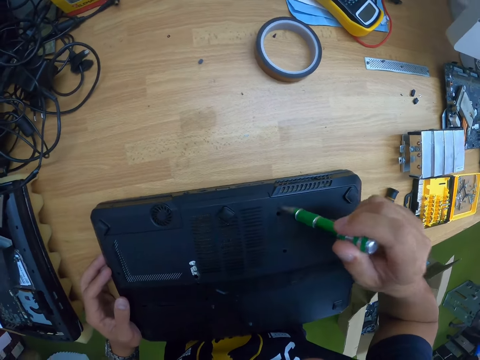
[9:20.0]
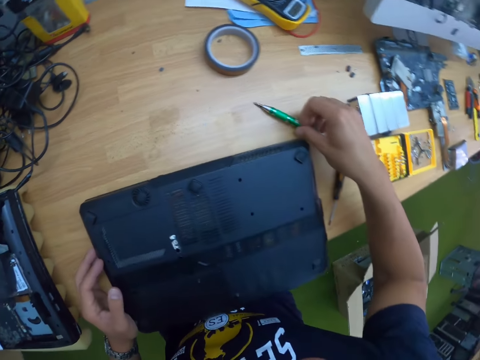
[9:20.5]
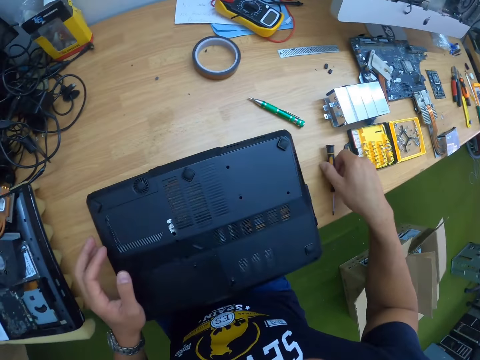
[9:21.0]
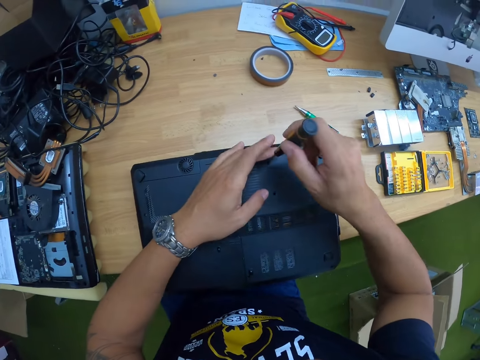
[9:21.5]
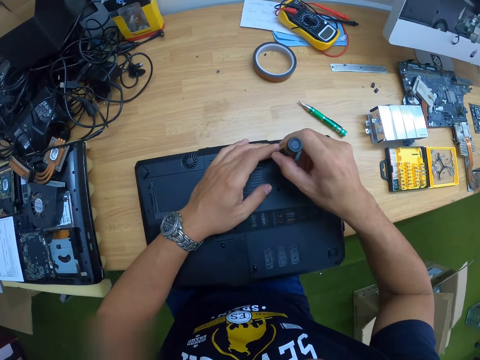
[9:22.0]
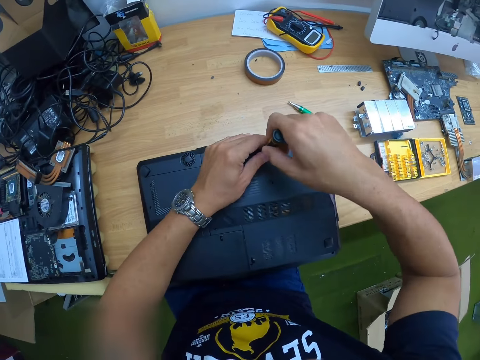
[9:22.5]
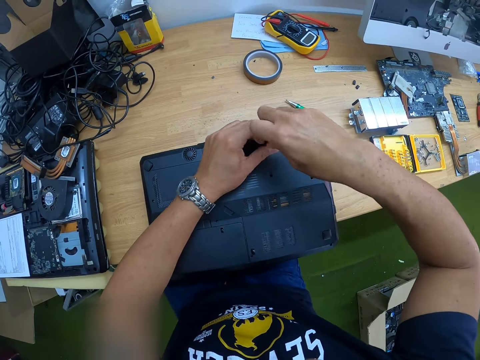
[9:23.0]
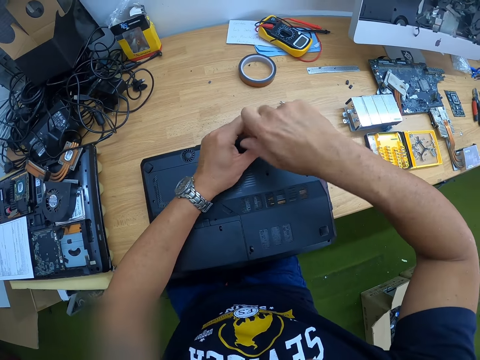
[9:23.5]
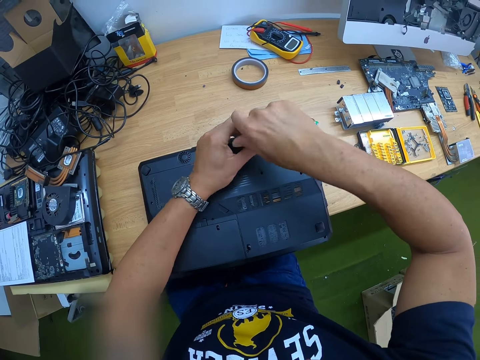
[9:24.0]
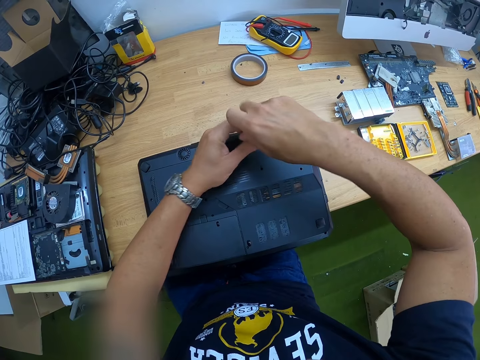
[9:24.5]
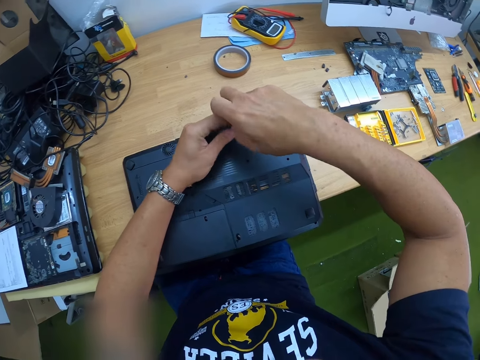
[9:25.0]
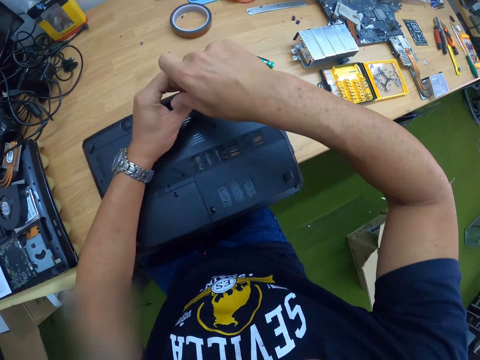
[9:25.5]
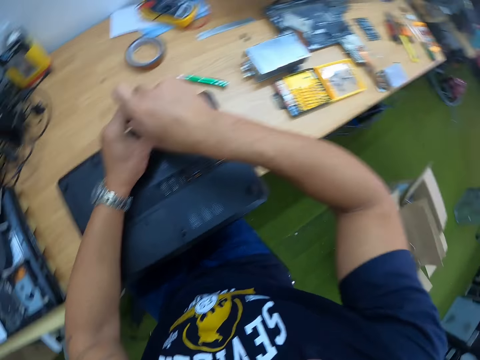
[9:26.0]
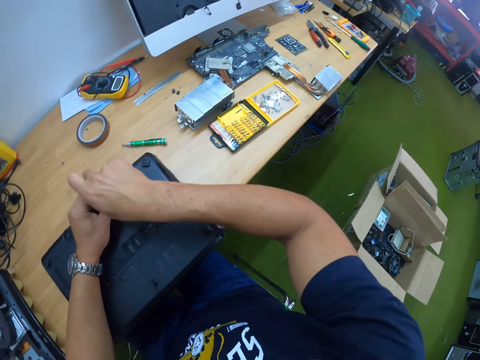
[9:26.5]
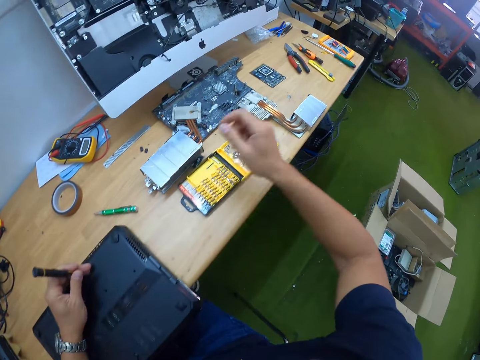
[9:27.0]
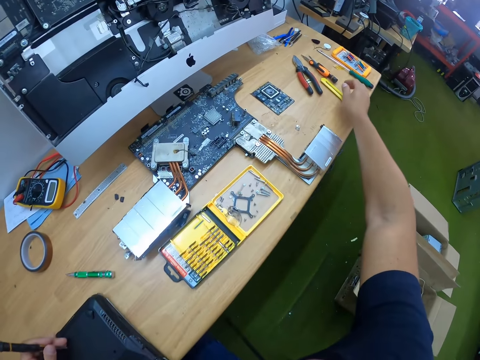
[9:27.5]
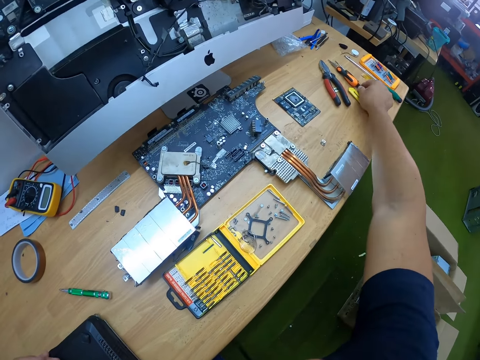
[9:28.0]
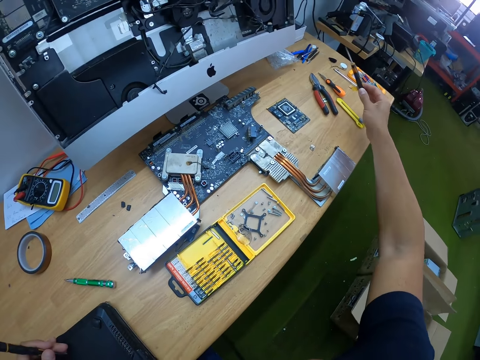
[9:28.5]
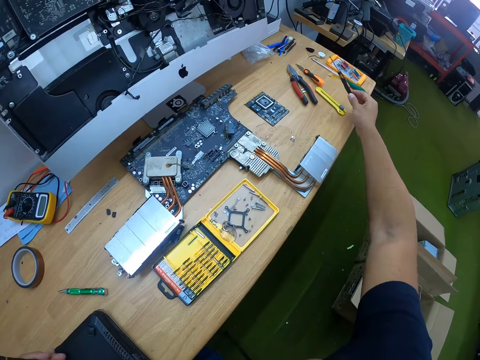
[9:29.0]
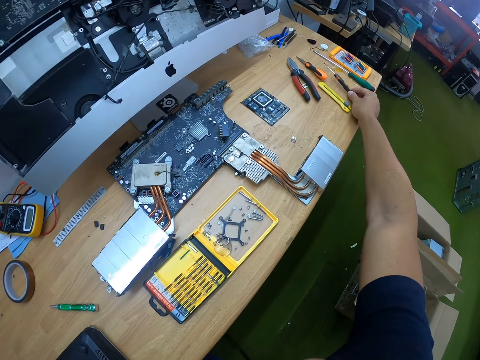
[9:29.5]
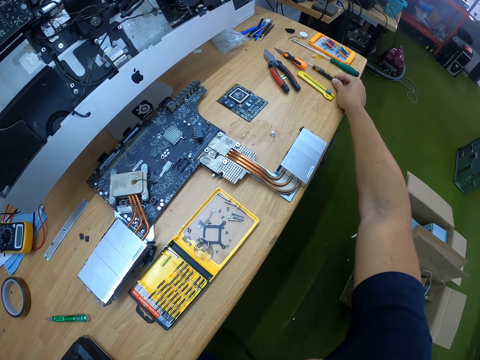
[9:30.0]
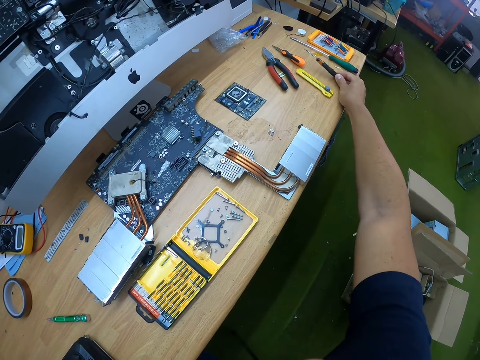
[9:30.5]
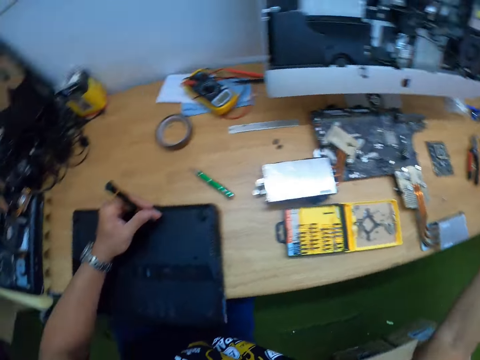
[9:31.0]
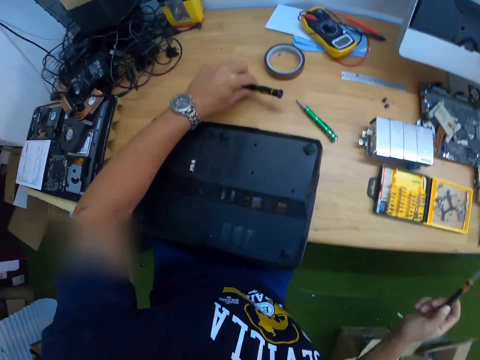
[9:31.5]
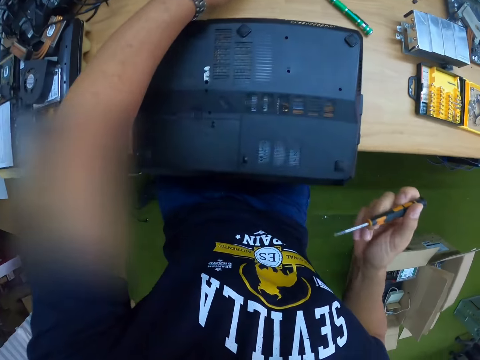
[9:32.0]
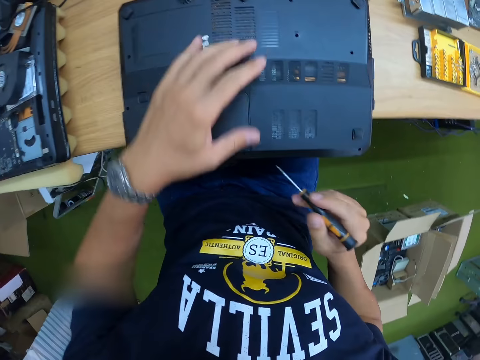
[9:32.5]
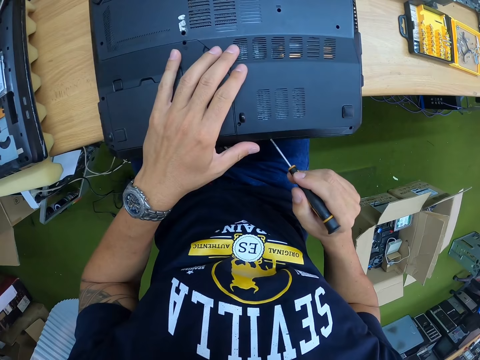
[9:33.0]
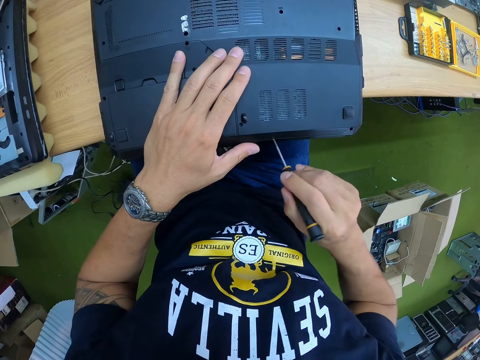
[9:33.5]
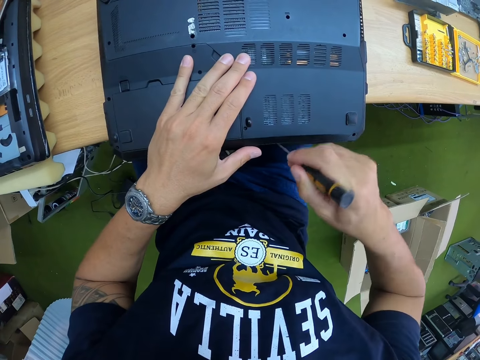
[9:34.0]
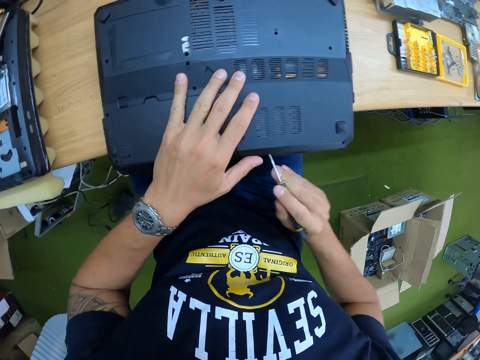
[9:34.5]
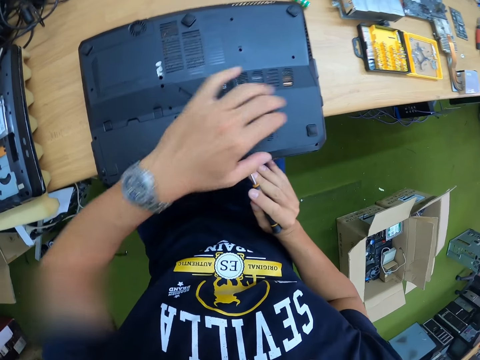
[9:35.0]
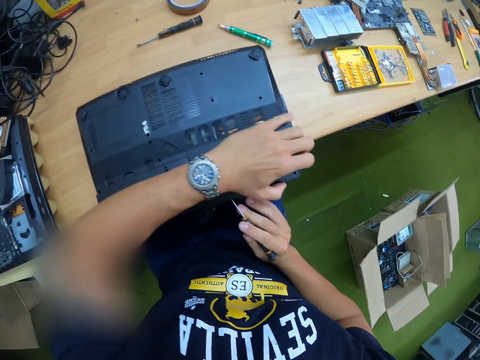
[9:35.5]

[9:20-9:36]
The camera wearer drops the green screwdriver in his right hand on the table. He picks up the black screwdriver from the table with his right hand. He unscrews the bolt at the base of the laptop with the black screwdriver in both hands. He picks up a pin mouth screwdriver from the table with his right hand. He checks the pin screwdriver in his right hand. He drops the pin mouth screwdriver in his right hand on the table. He picks up the pin mouth screwdriver from the table with his right hand. He drops the black screwdriver in his left hand on the table. He unscrews the bolt at the base of the laptop with the screwdriver in his right hand. He fixes the screwdriver in the laptop.

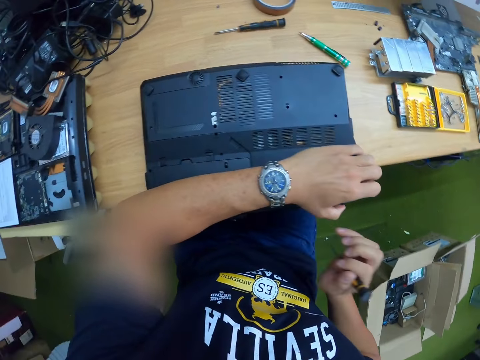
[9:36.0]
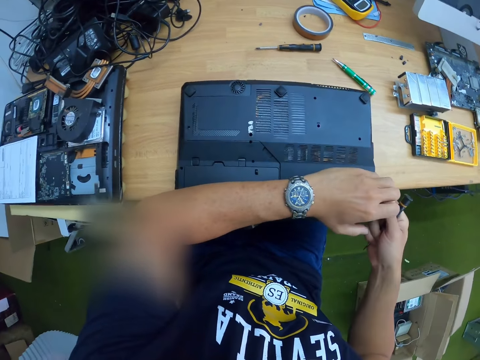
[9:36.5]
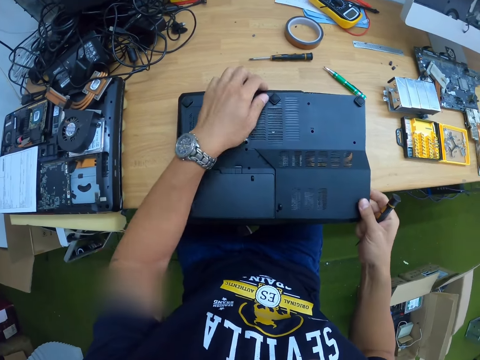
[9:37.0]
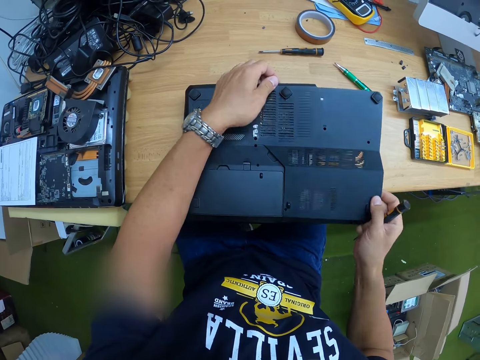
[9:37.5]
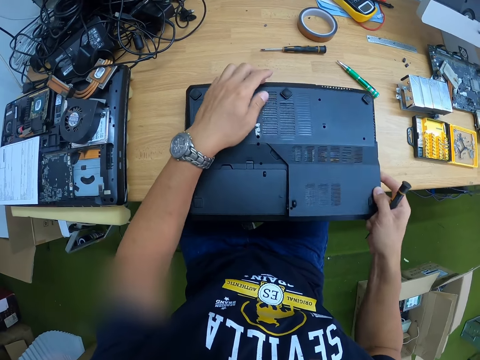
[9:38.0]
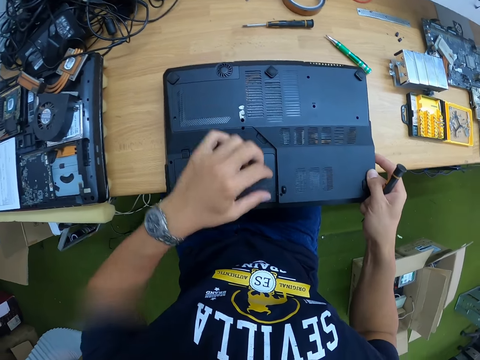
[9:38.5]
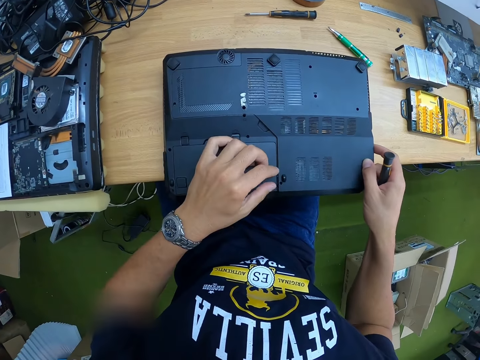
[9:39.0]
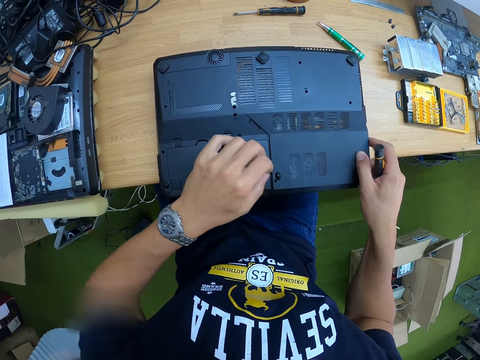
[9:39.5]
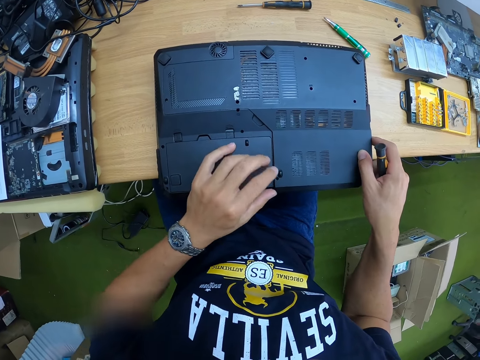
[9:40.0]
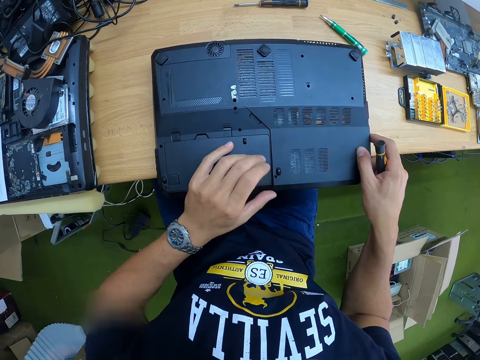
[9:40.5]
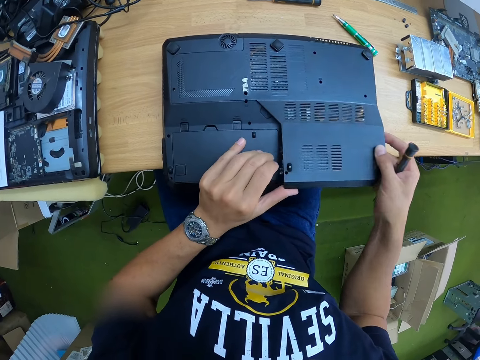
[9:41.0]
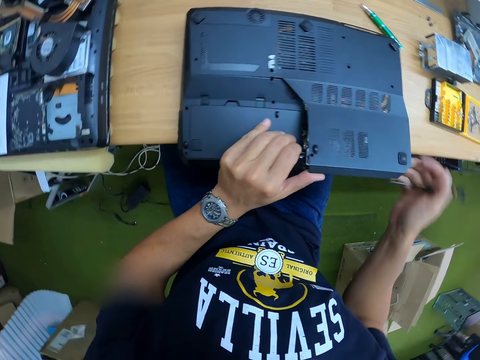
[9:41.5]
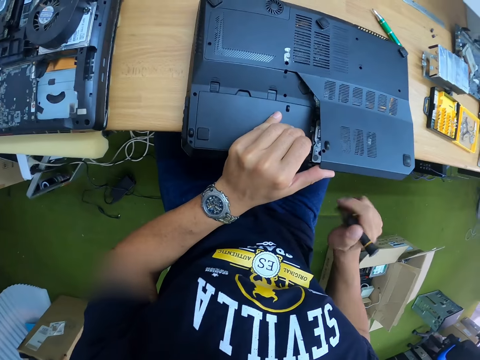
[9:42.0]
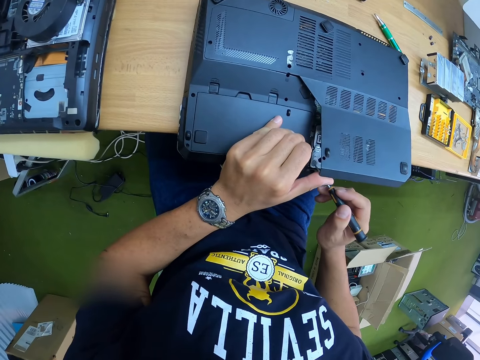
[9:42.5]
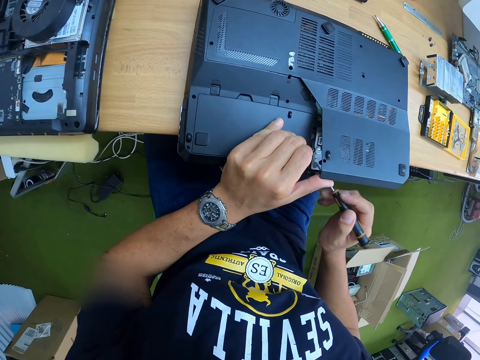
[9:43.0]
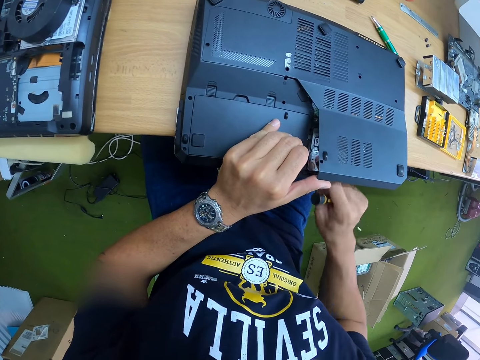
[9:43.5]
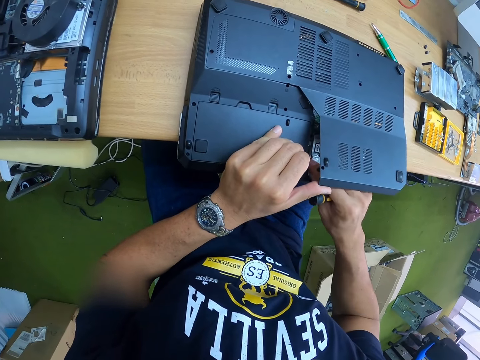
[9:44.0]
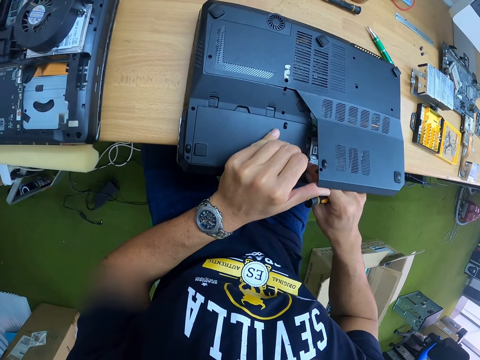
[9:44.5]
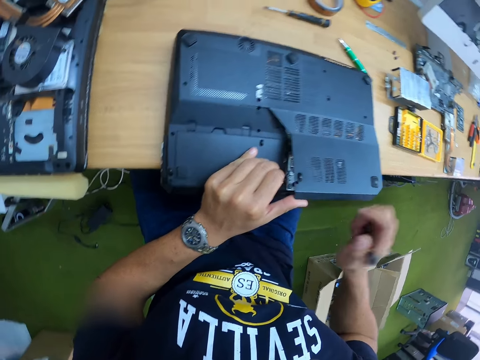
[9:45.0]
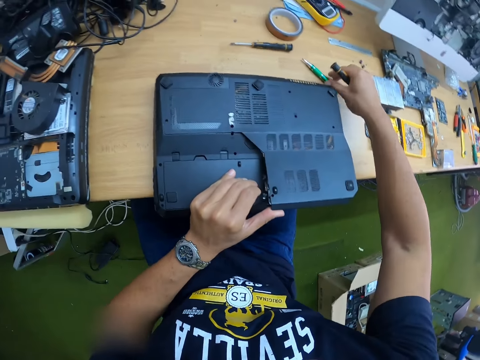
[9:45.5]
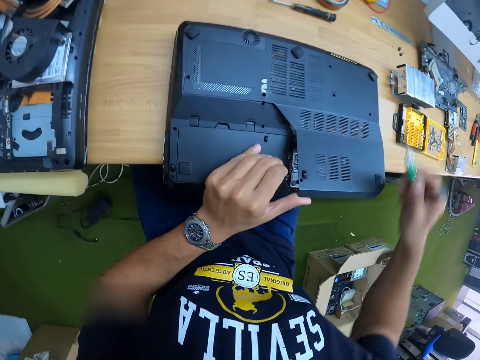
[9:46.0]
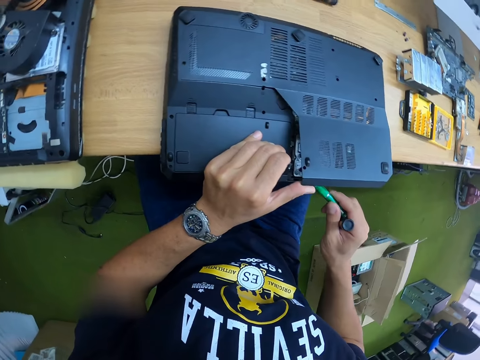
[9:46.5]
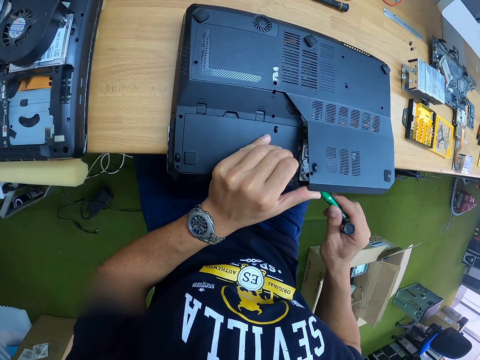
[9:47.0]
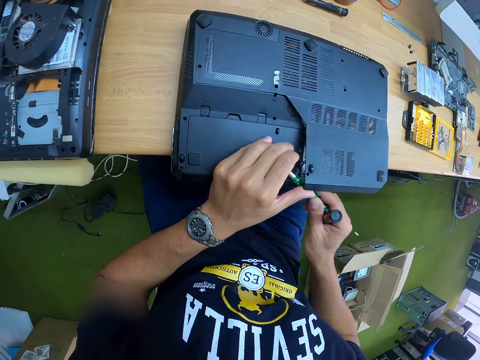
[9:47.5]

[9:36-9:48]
The camera wearer opens the laptop base with both hands. He dismantles. He unscrews the bolt at the base of the laptop with the pin mouth screwdriver in his right hand. He touches the bolt at the base of the laptop with his right hand. He picks up the green screwdriver from the table with his right hand. He unscrews the bolt at the base of the laptop with the green screwdriver in his right hand.
